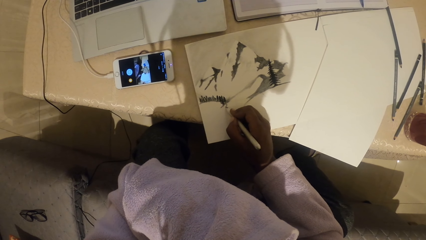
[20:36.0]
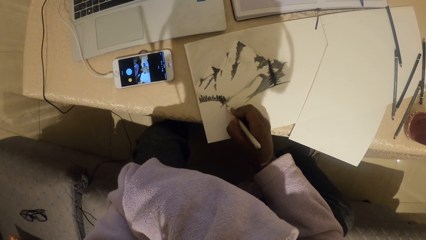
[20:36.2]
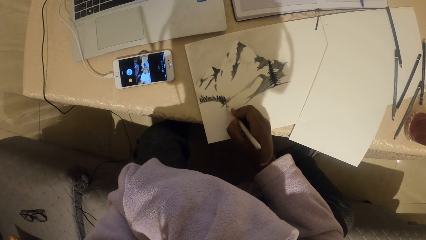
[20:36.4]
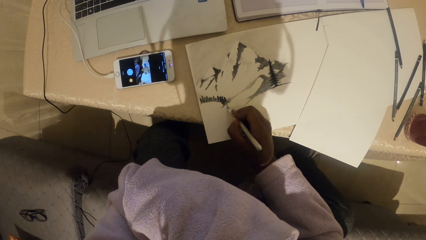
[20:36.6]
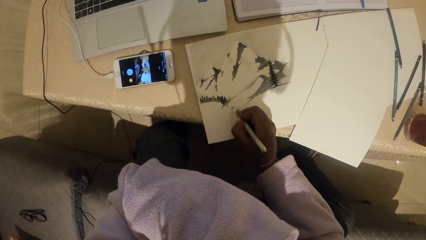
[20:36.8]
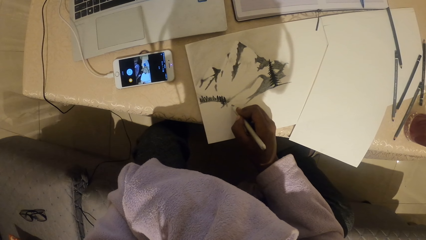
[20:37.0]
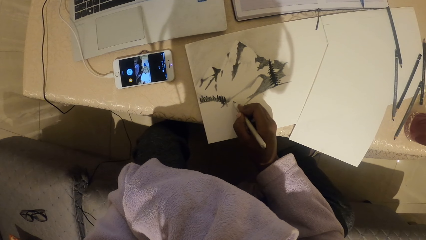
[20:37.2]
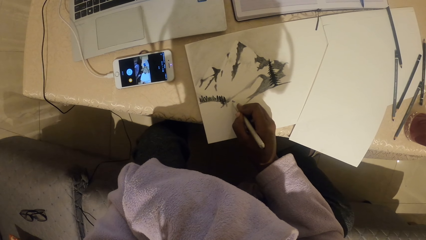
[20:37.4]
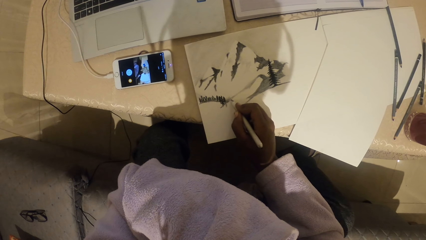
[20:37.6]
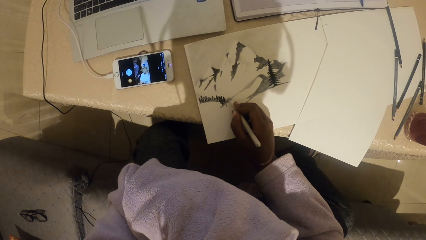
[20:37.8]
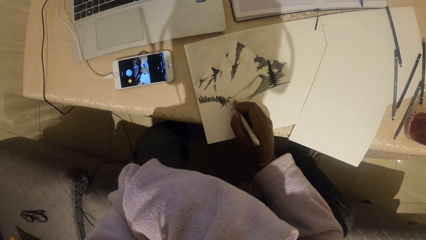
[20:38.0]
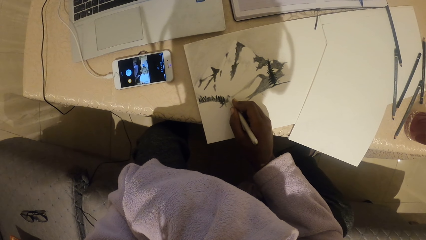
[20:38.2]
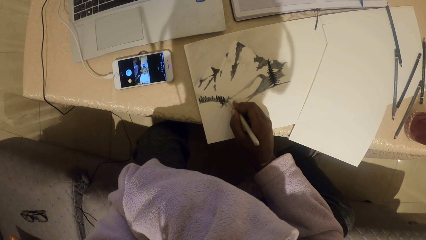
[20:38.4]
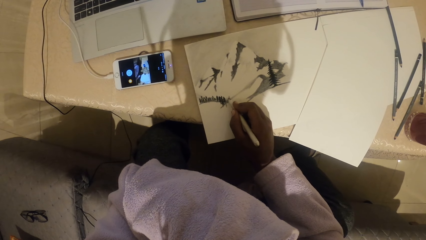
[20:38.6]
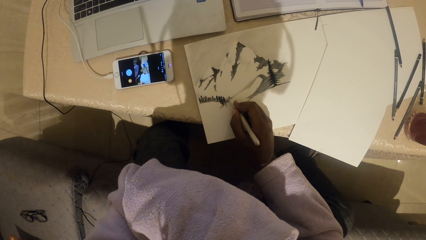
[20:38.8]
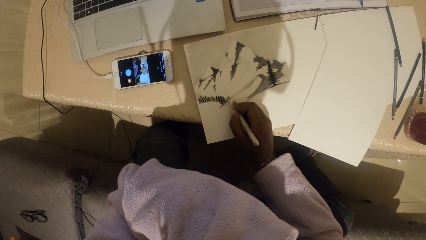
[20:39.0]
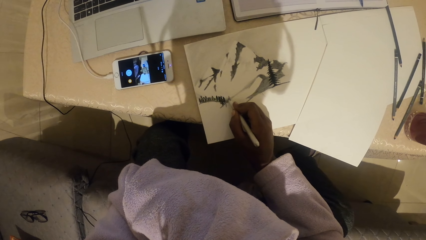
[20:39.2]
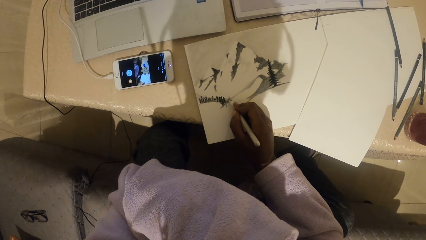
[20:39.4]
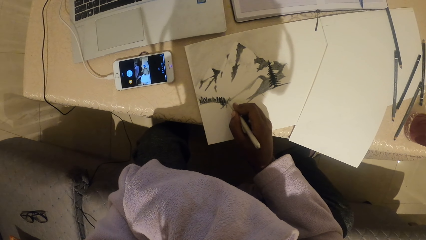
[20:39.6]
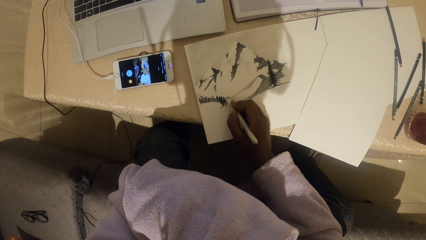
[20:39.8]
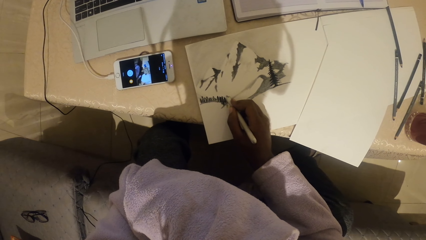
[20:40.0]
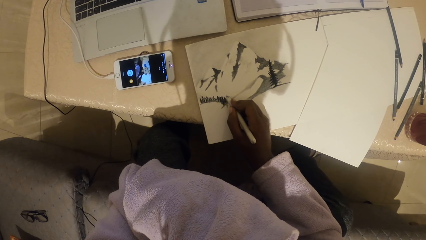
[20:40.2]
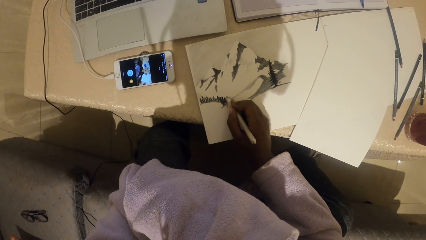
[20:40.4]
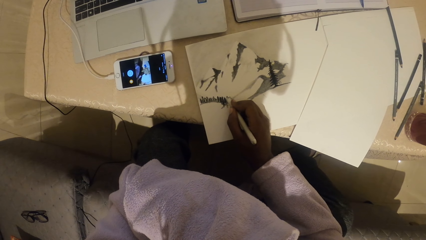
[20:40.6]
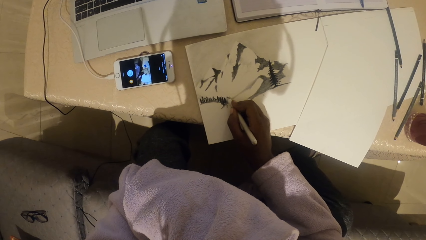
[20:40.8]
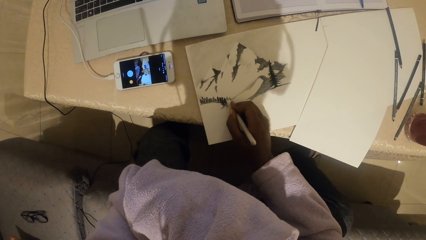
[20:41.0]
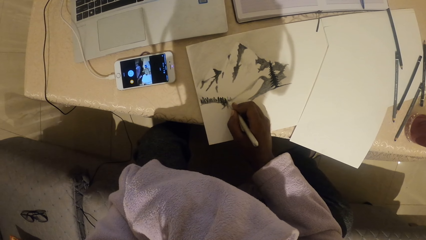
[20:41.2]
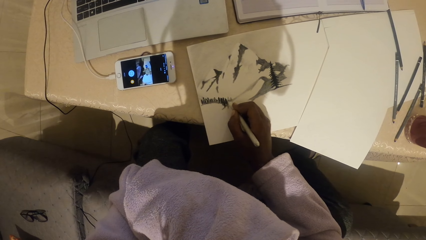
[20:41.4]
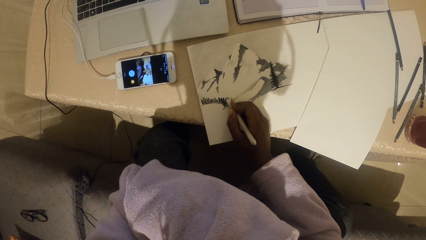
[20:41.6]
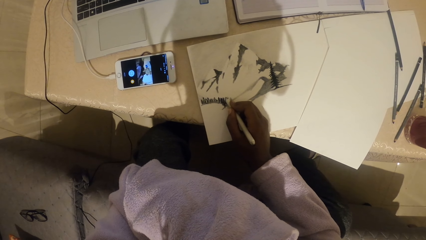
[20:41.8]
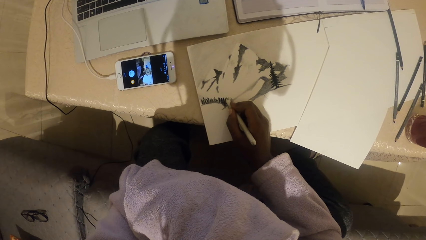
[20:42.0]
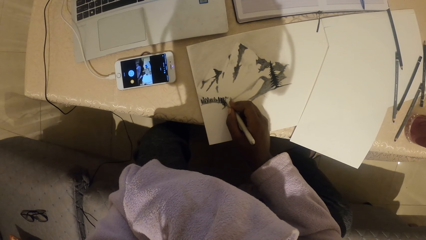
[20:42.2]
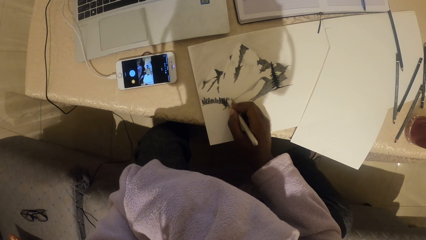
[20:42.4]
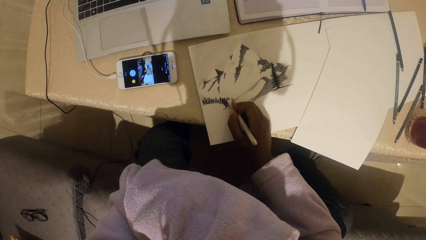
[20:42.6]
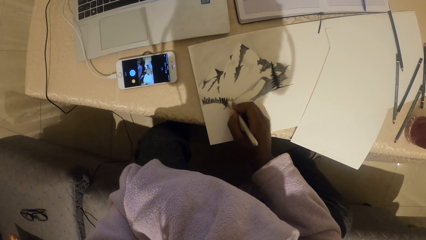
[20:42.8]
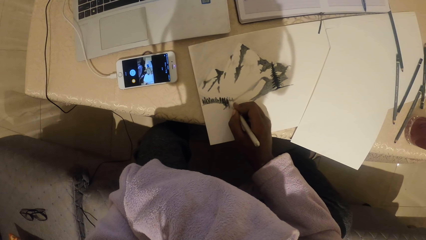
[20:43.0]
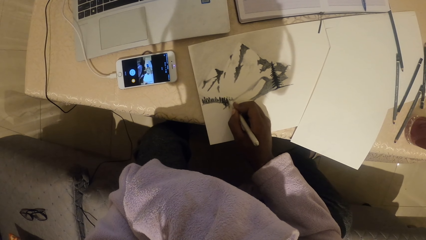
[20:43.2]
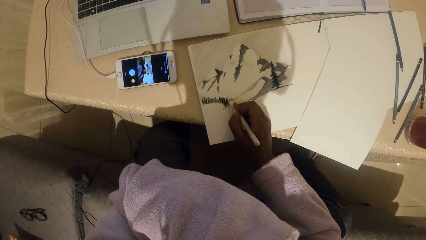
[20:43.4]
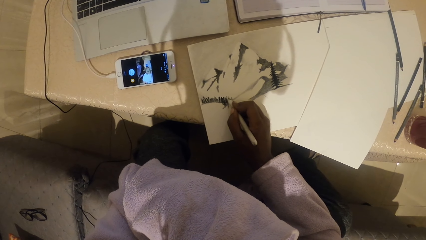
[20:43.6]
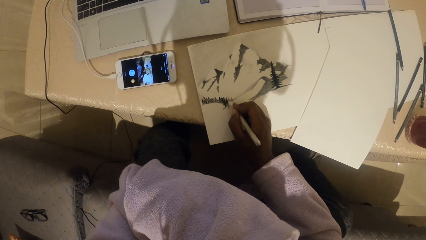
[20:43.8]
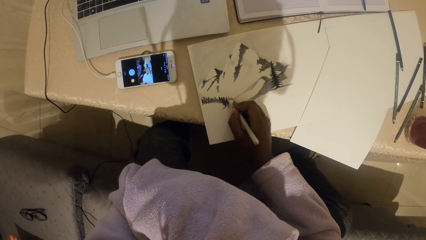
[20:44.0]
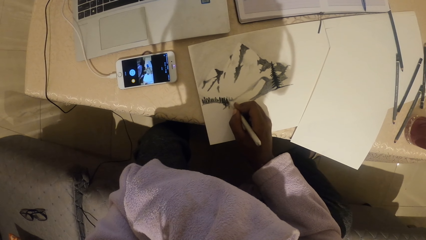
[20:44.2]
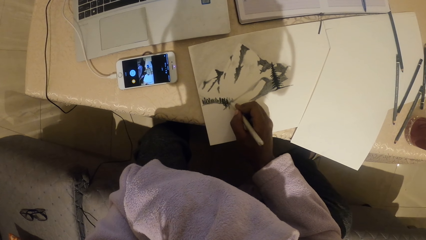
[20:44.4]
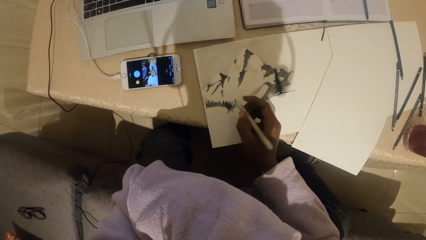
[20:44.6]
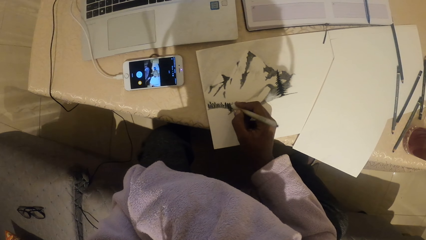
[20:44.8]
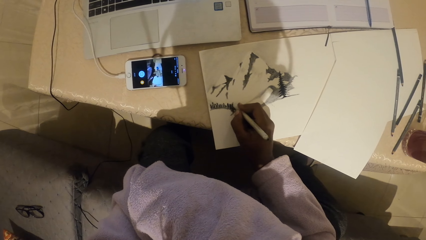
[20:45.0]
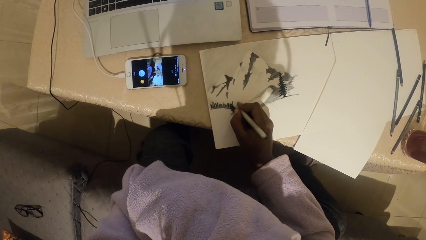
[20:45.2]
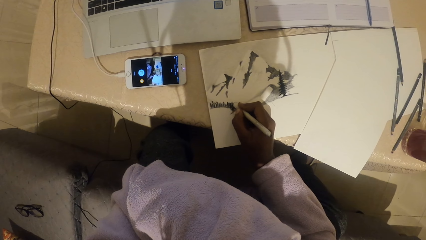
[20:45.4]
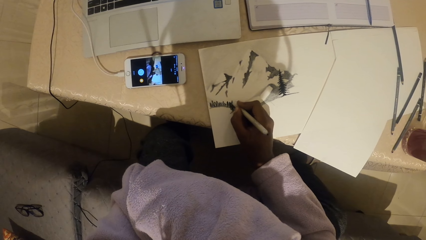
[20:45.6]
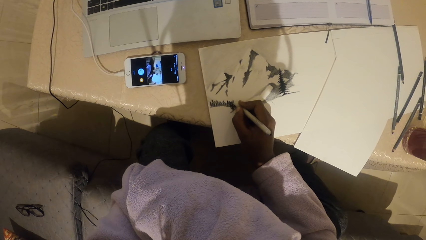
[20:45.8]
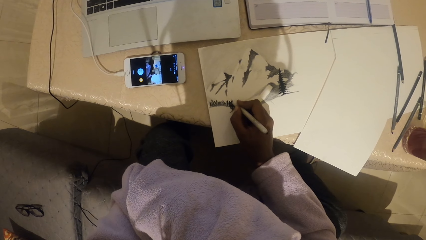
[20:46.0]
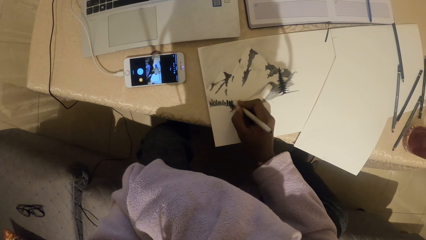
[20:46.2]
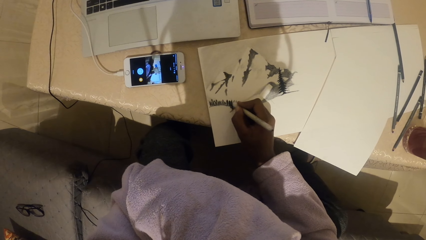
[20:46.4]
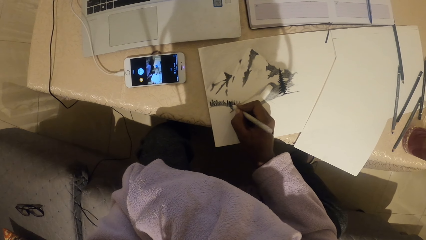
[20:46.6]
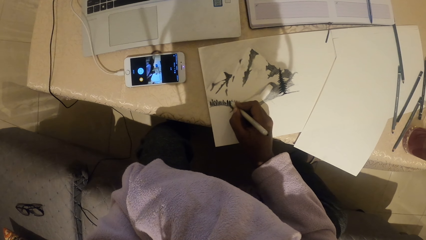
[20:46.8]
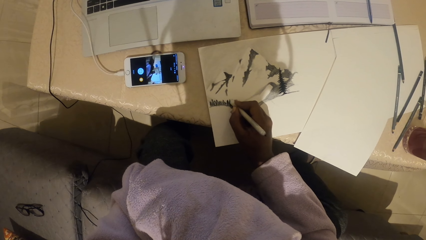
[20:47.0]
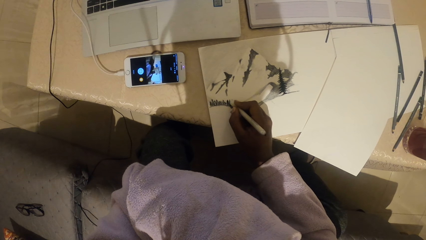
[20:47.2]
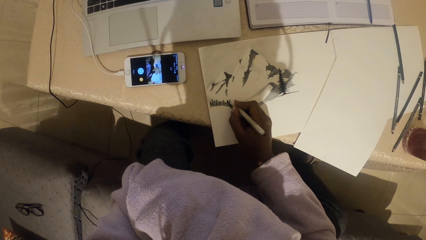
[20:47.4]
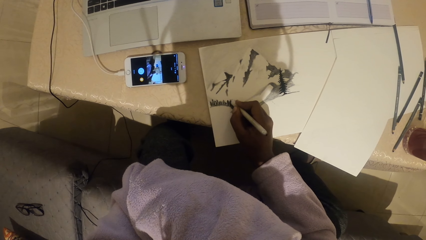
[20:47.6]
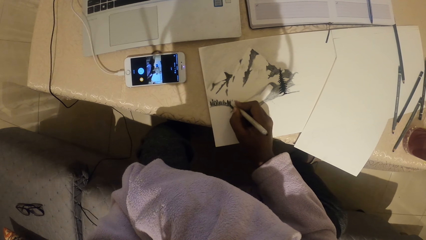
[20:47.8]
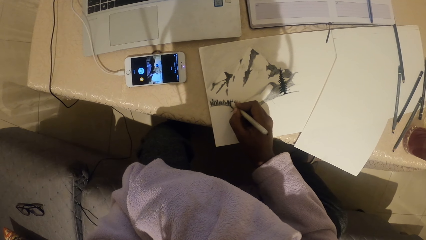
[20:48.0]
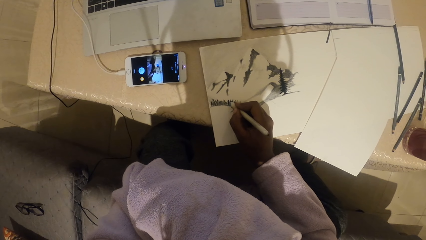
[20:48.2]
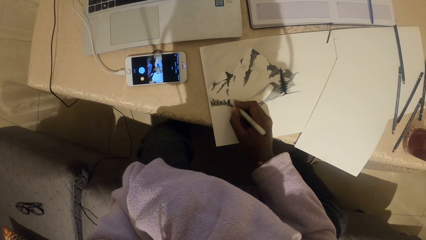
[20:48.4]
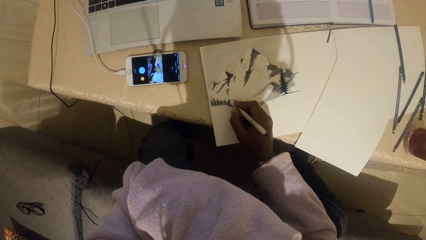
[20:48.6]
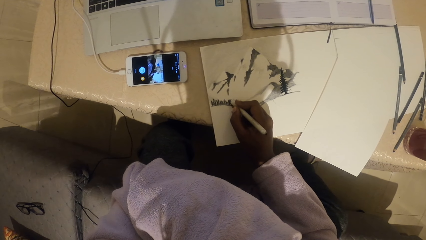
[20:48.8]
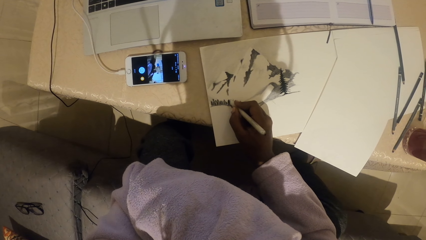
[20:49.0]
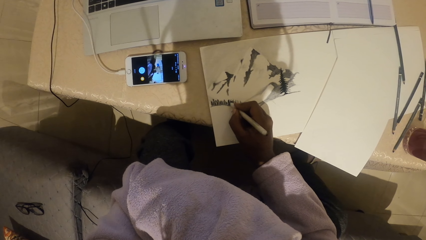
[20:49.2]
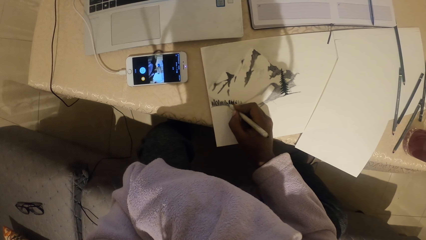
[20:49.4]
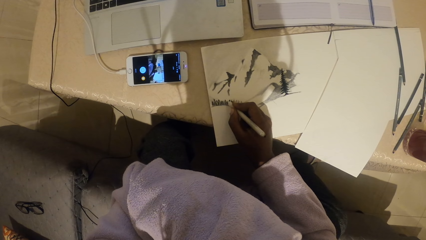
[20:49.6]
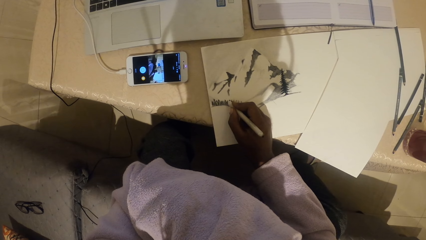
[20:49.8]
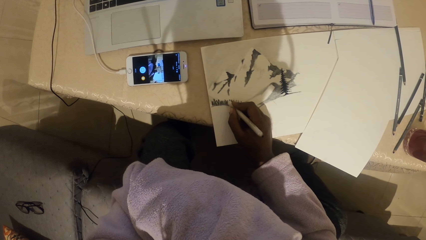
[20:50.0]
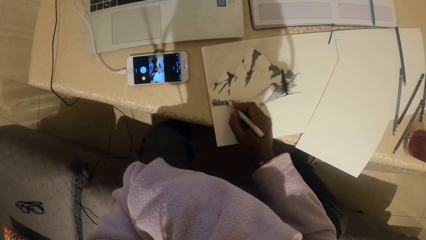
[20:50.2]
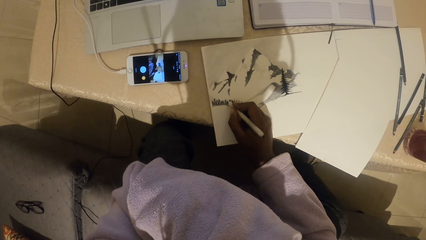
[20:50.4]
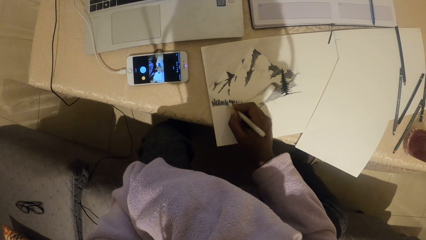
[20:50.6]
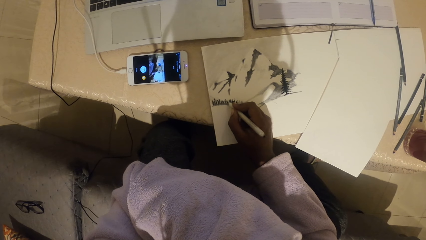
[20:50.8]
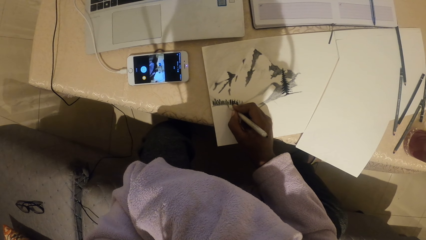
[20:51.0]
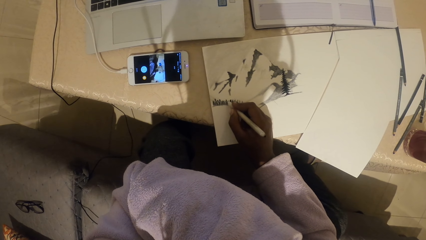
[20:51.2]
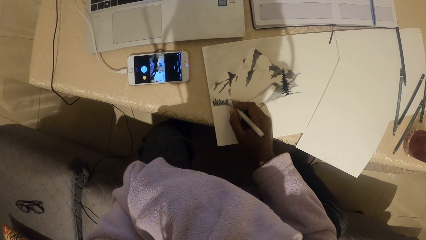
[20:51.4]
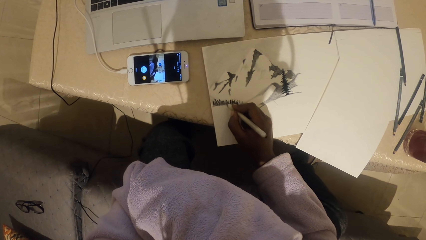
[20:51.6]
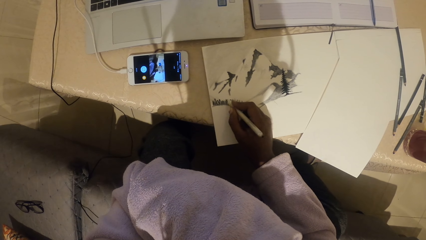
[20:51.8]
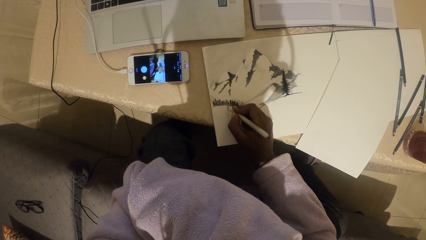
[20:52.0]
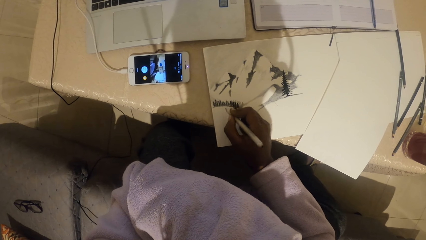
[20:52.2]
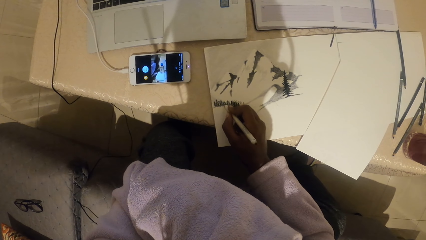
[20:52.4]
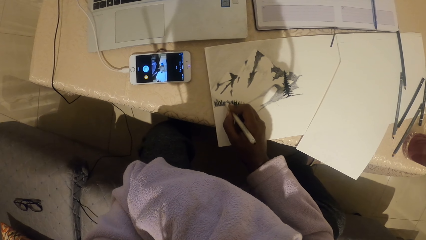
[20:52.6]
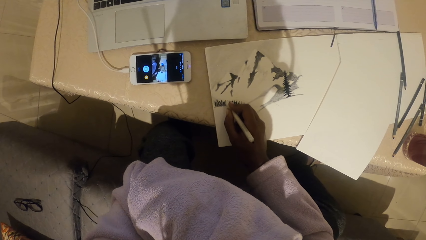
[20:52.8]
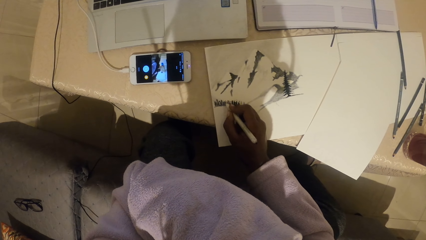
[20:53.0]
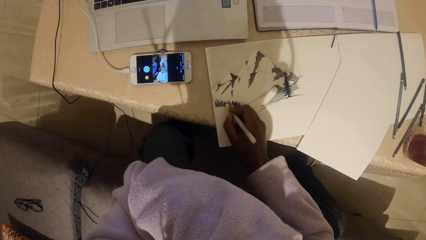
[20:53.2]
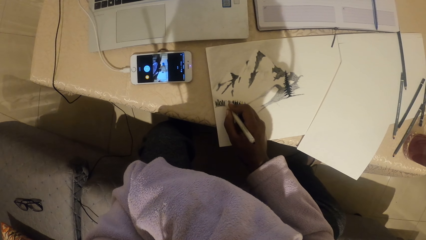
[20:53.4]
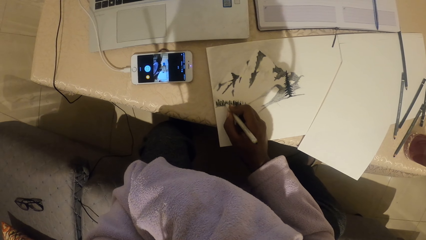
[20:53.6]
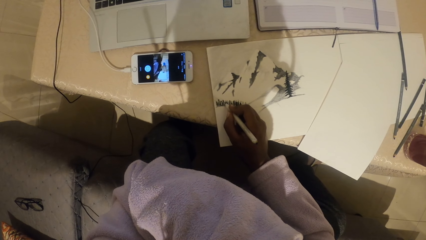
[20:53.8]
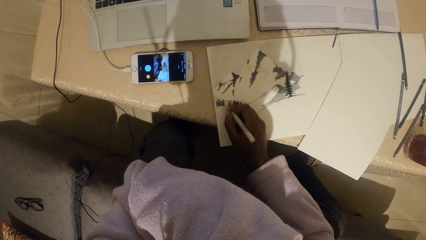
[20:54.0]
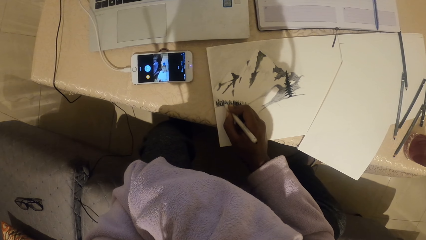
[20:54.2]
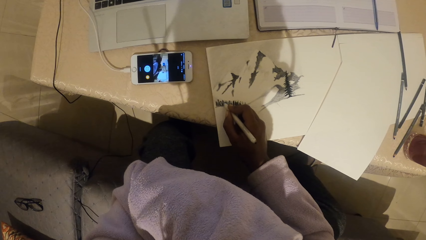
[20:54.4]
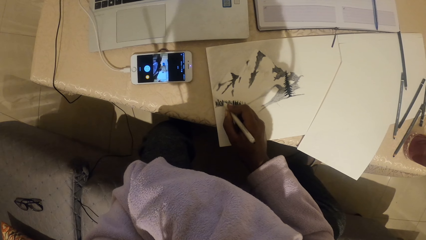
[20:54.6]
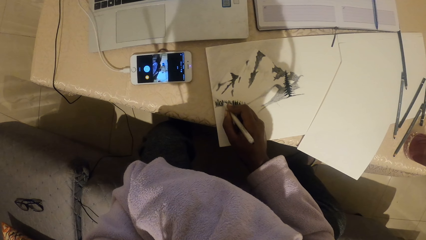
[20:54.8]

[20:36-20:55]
The camera wearer draws on the paper with a colored pencil. They draw on the paper with the colored pencil again.
